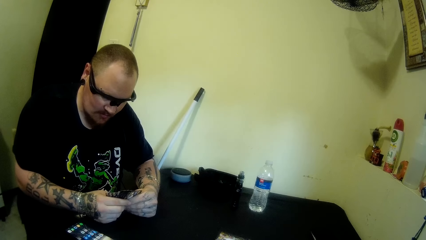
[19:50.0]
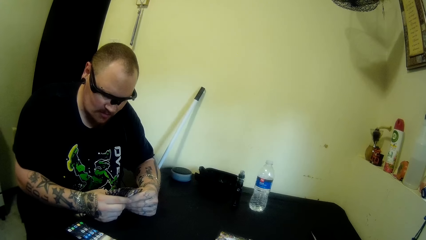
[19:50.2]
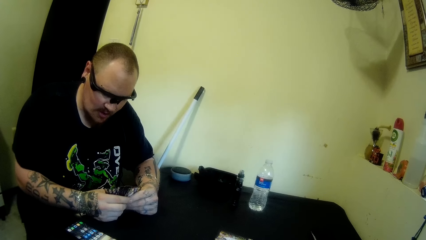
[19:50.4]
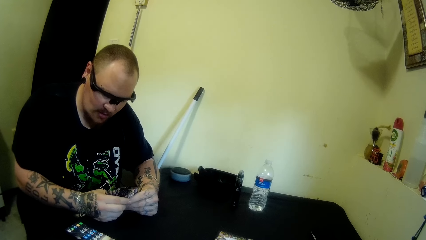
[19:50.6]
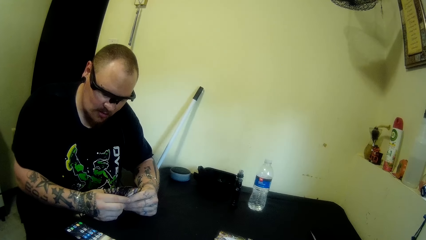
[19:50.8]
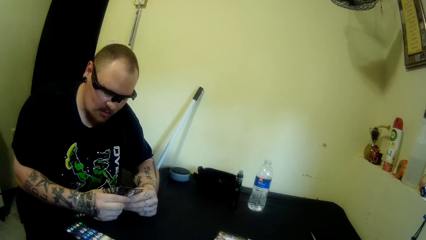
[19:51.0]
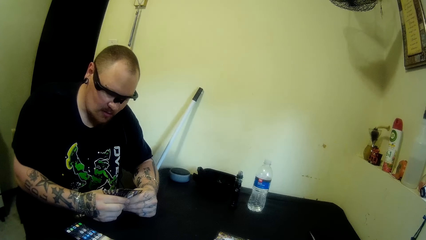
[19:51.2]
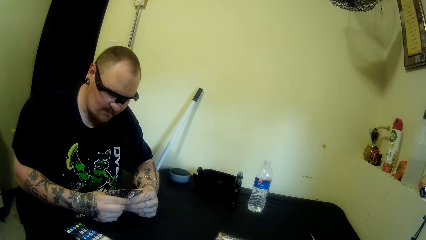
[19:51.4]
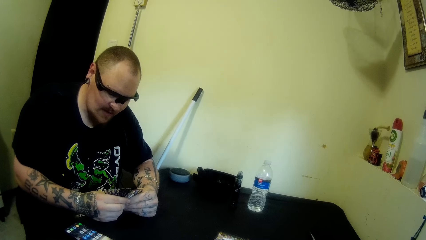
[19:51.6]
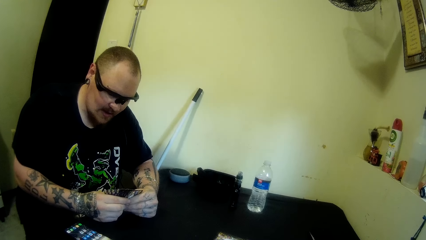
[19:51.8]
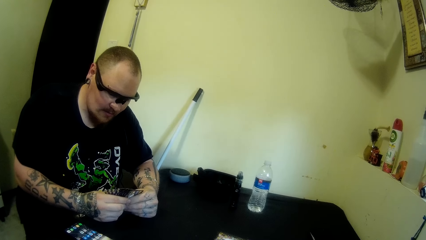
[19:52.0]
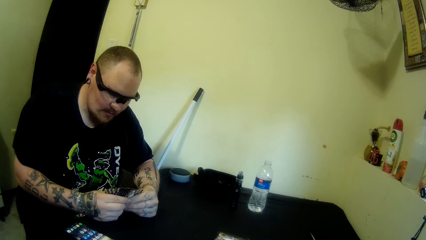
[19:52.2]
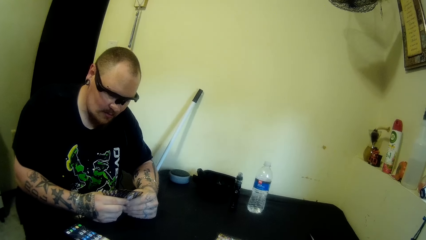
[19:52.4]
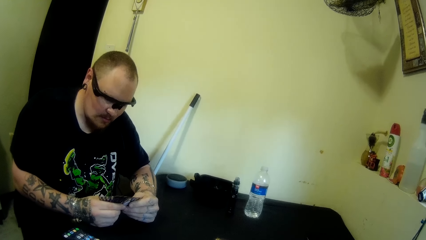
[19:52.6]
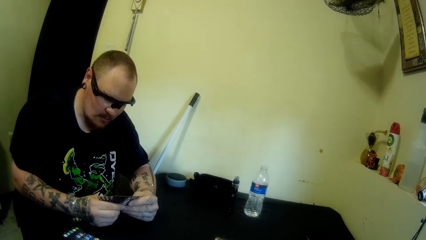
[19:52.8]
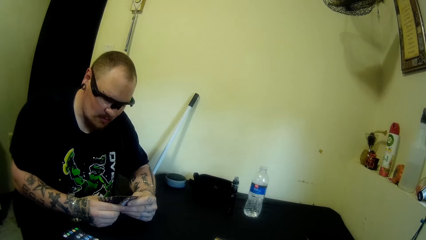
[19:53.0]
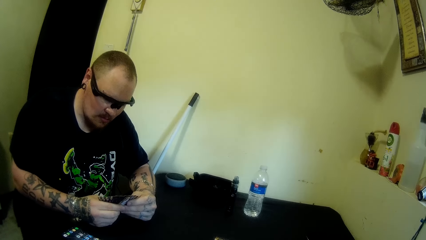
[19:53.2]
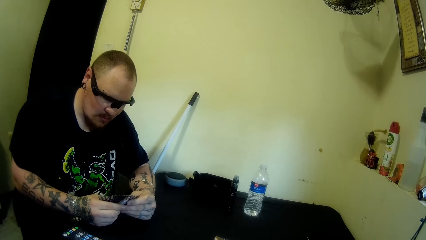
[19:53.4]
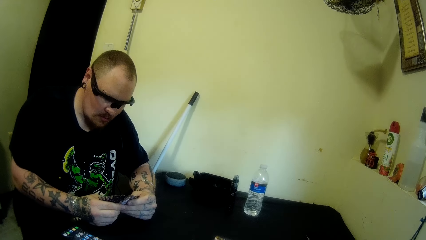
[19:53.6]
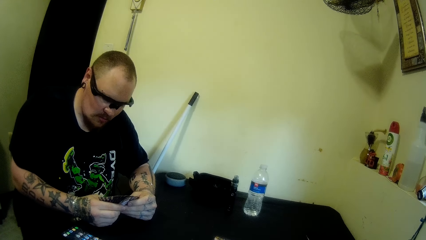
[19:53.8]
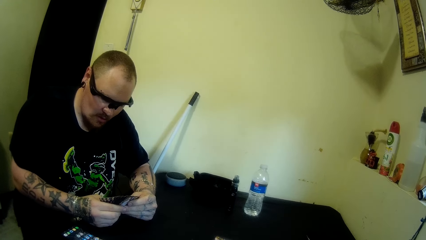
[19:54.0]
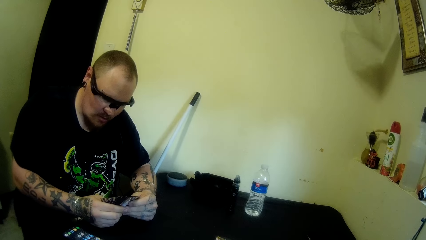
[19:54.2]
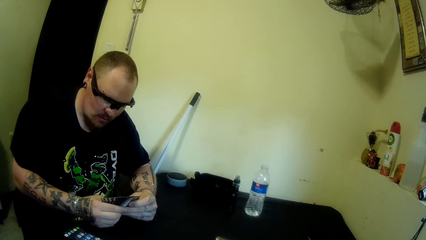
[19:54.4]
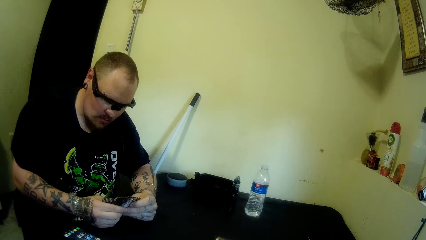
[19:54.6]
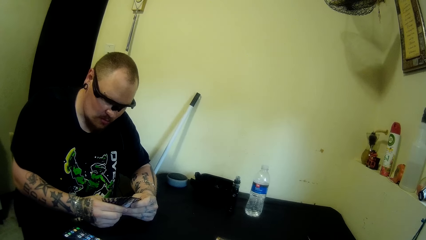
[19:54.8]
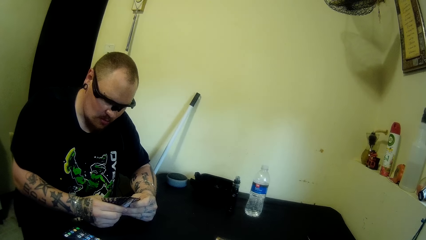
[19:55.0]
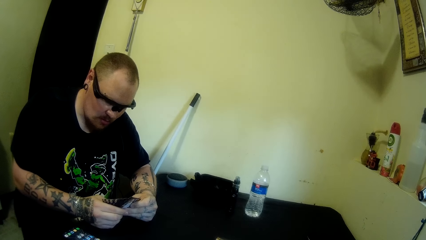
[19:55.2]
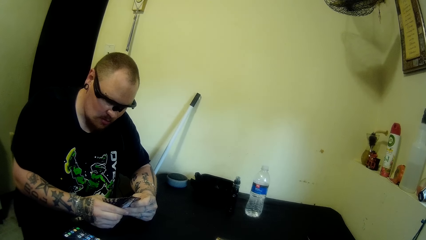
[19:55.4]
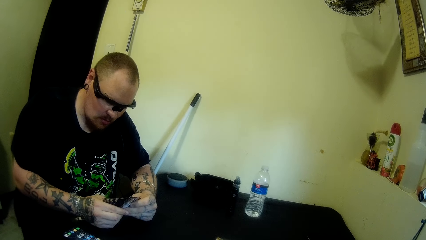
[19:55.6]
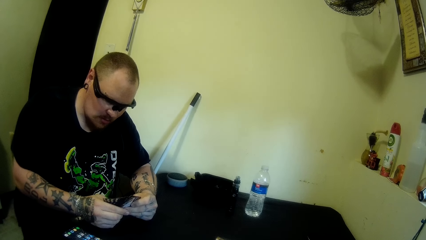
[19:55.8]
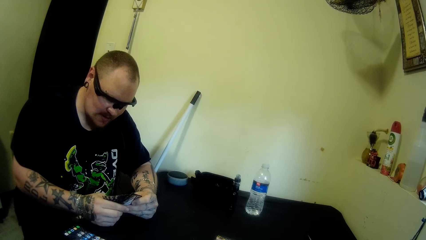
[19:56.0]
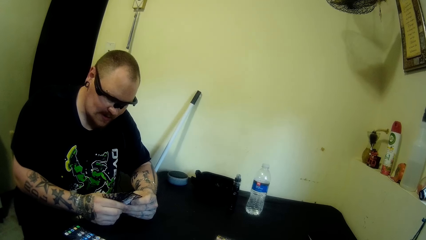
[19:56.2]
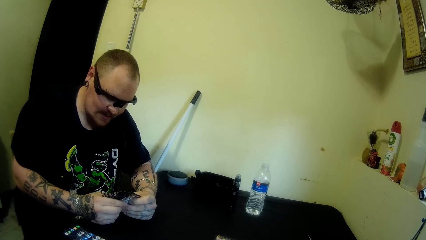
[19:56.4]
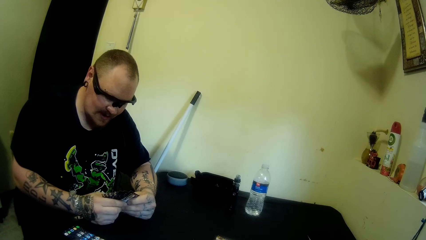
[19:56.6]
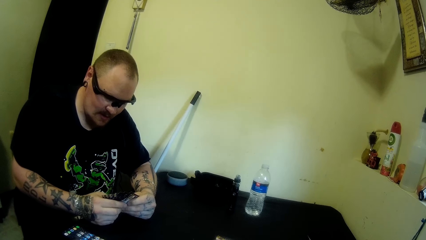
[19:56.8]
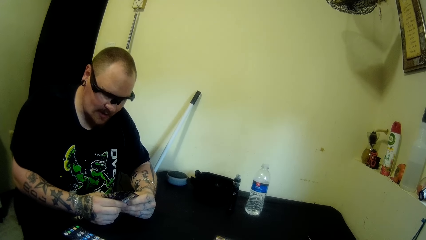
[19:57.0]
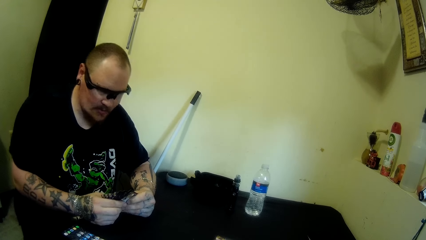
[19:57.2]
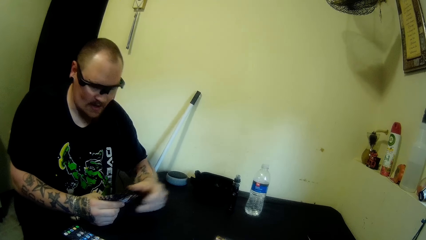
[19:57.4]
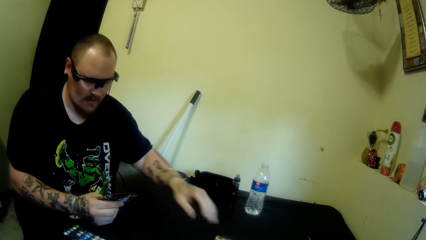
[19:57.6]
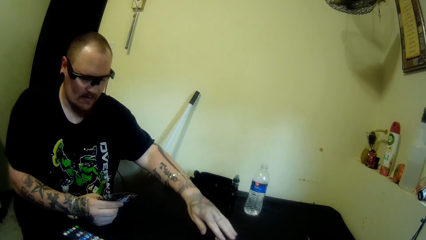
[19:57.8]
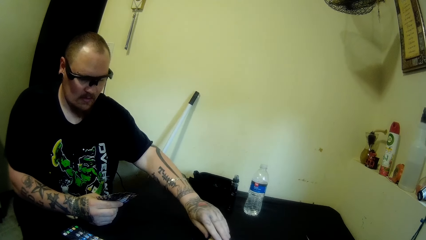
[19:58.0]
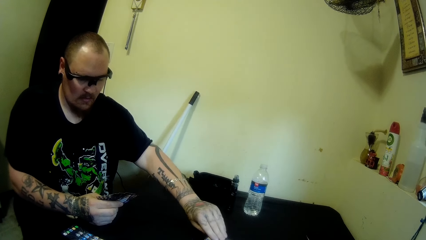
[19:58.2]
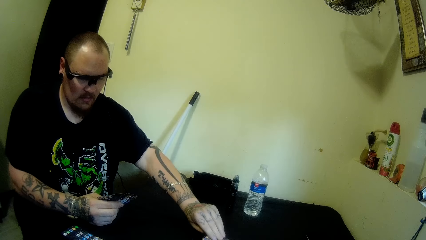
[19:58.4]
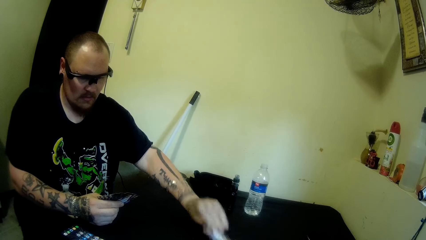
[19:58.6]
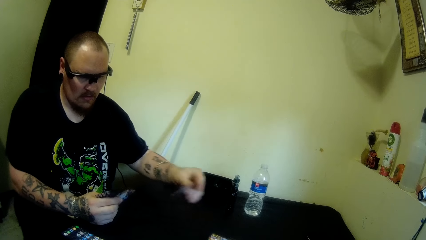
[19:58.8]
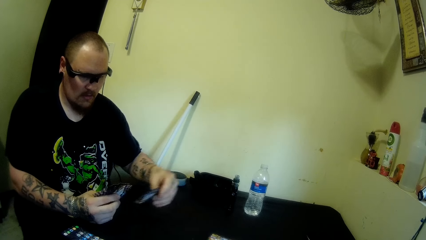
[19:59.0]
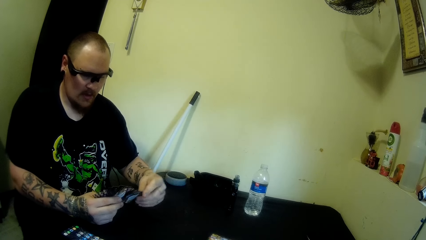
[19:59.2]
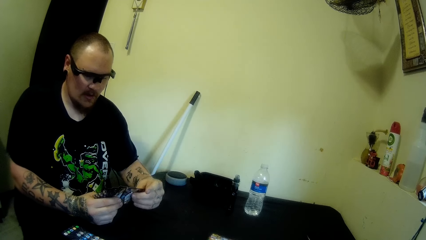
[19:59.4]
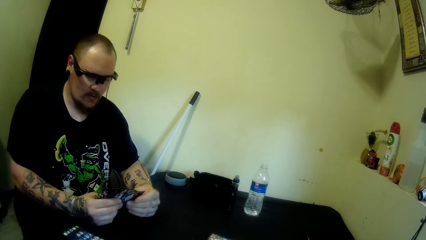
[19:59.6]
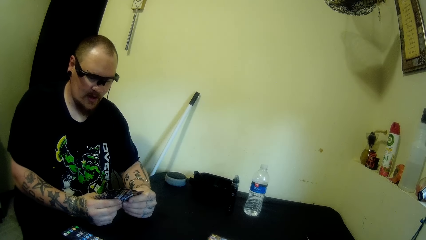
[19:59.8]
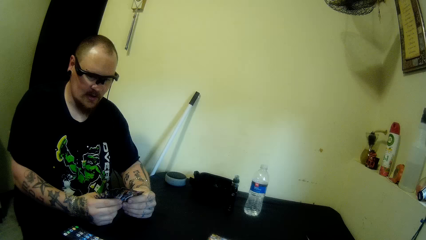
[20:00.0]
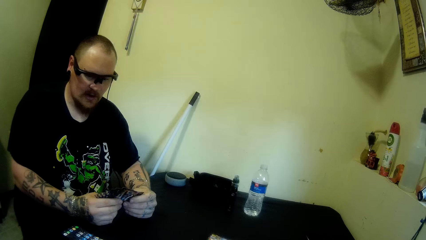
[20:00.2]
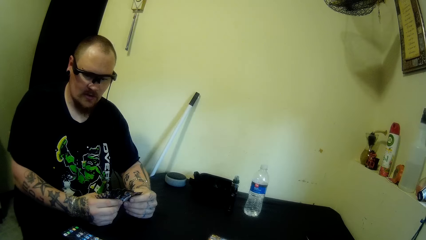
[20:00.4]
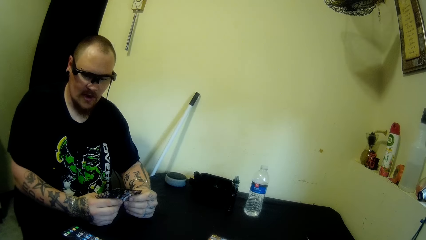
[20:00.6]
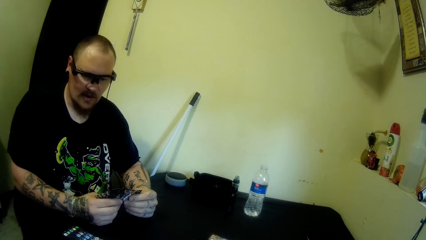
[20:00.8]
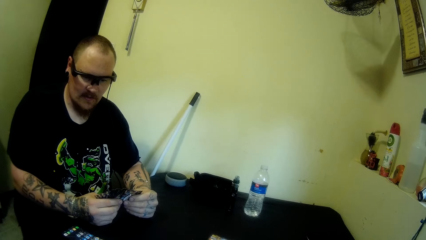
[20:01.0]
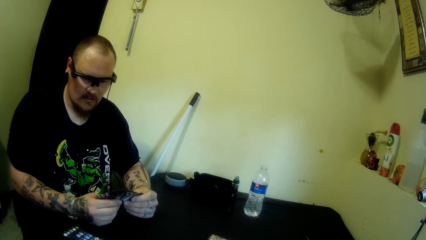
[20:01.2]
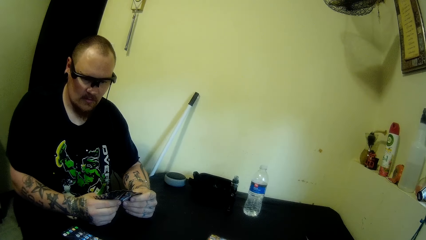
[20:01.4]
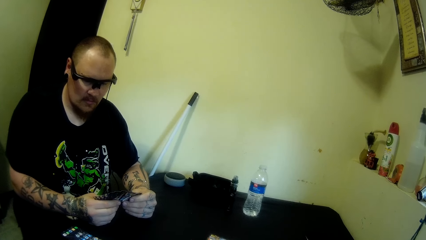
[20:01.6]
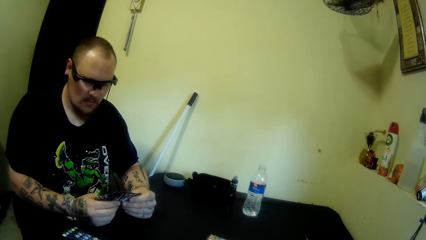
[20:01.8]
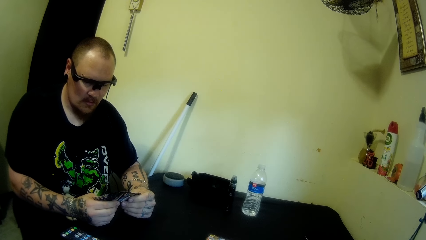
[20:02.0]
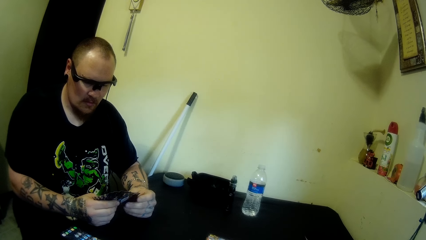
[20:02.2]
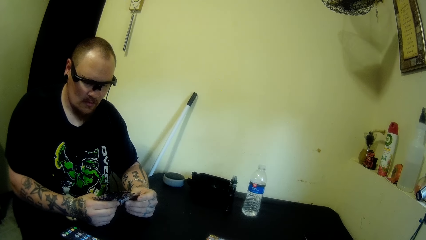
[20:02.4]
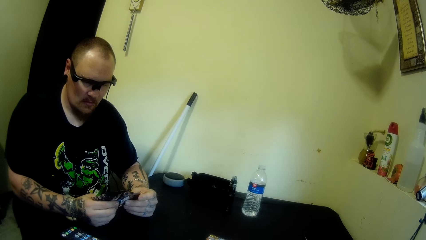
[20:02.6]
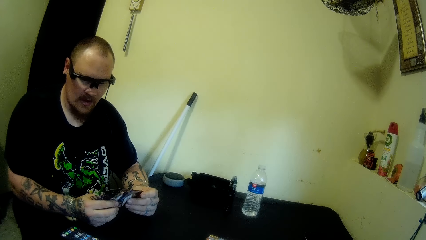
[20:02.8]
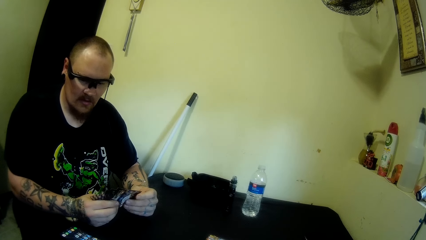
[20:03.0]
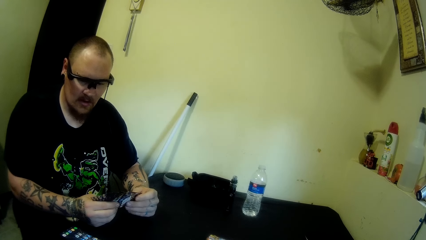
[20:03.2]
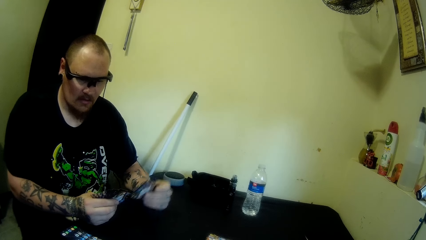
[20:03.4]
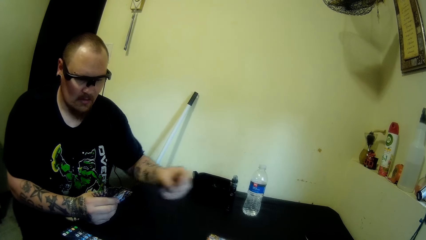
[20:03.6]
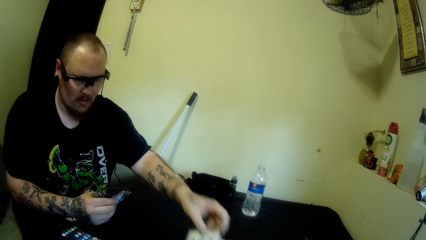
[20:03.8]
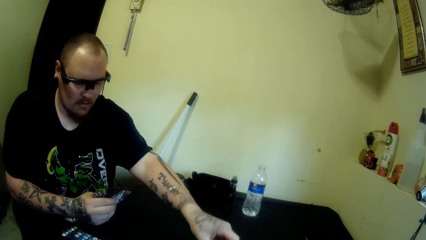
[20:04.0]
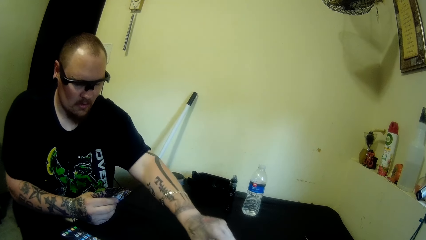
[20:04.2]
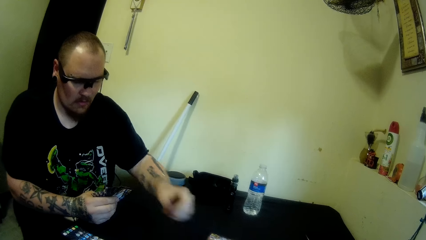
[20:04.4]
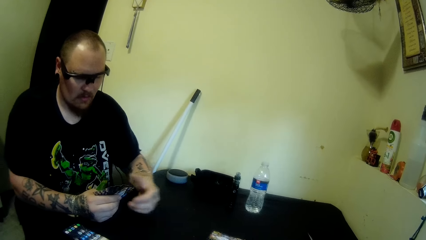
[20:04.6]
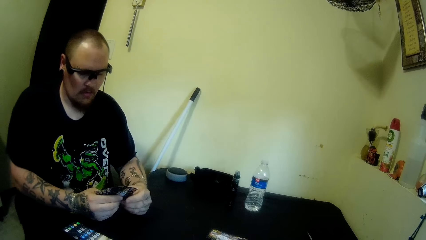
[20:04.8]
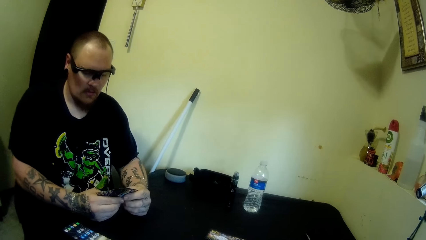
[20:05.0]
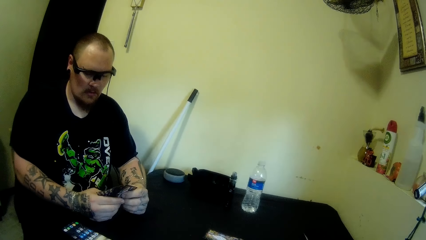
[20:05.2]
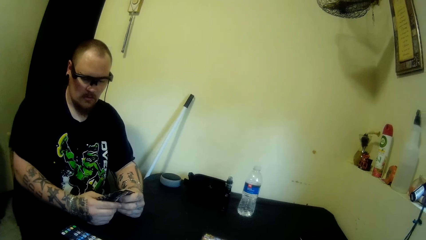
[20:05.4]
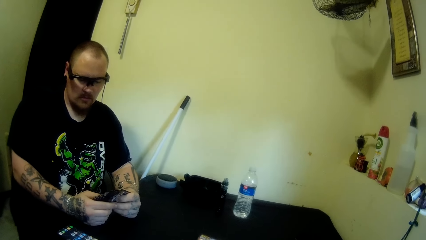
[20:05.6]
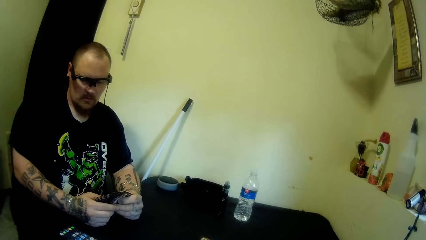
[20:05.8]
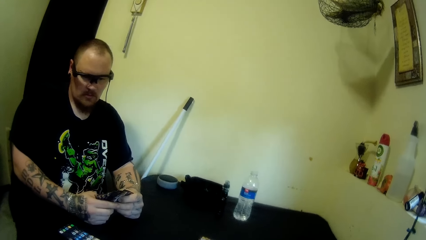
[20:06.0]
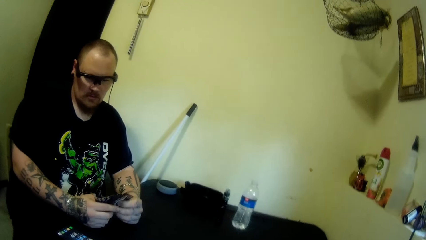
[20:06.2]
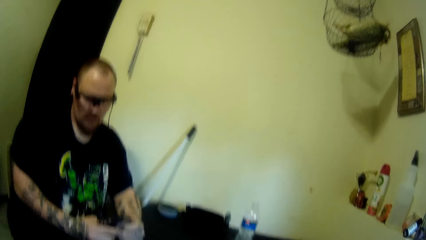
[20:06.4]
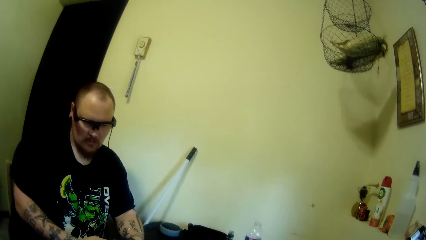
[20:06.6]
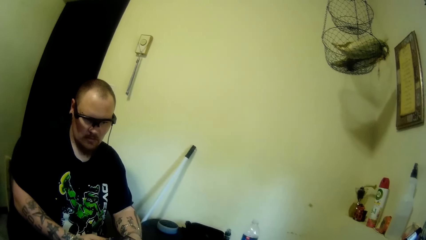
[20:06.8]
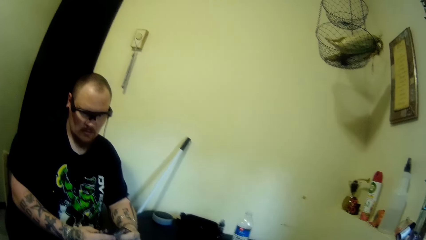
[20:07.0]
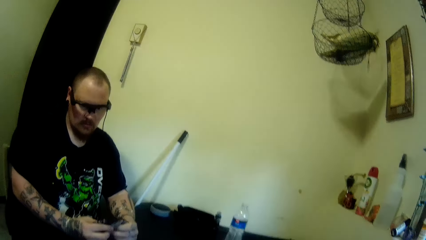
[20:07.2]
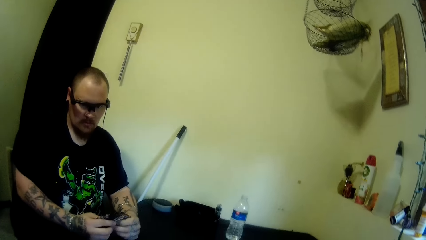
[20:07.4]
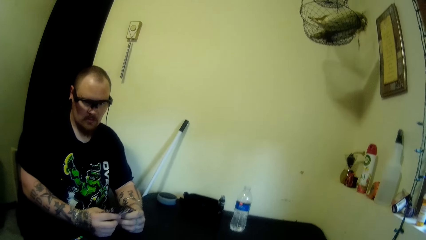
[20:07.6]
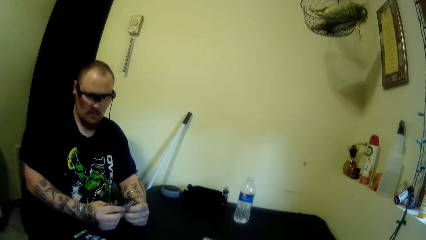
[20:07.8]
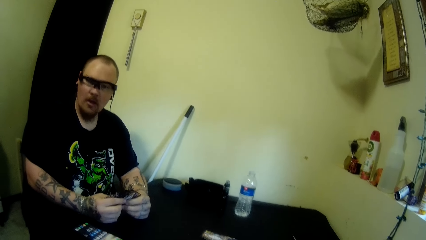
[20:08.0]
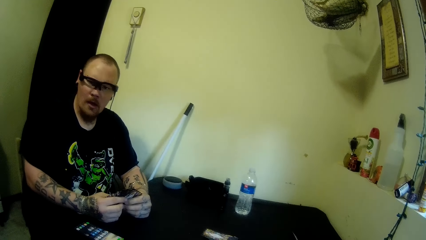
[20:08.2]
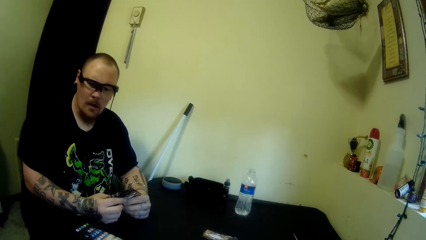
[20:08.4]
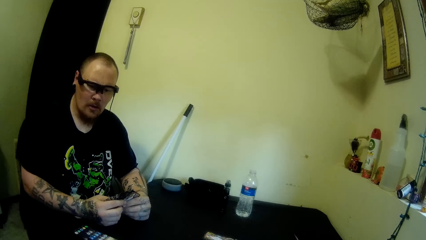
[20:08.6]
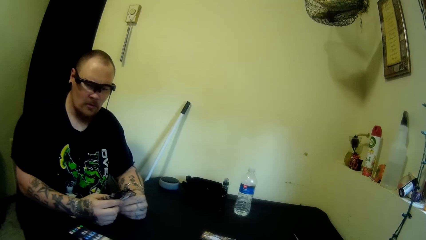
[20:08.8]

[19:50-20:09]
The man swings a hand, picks a bunch of cards from the table, swings a hand, and holds the playing card. The man swings a hand, drops a card on the table, swings a hand, and holds the playing cards. The camera wearer moves the head up. They move the head down. The man moves the head right.
